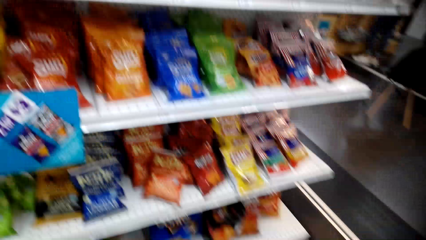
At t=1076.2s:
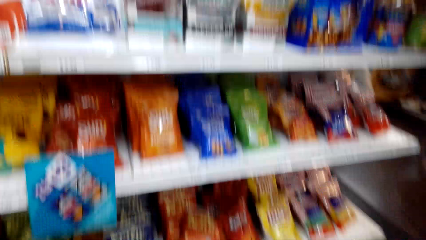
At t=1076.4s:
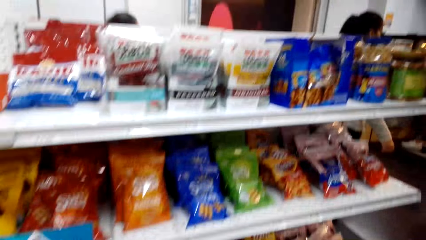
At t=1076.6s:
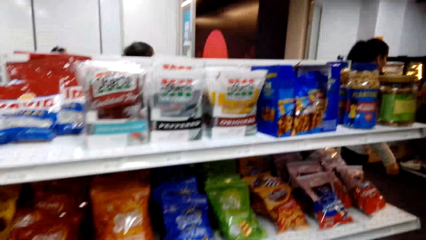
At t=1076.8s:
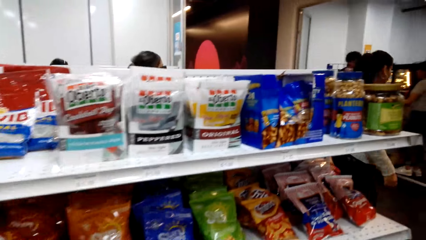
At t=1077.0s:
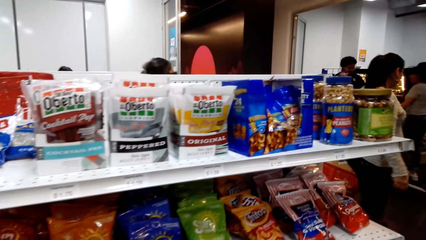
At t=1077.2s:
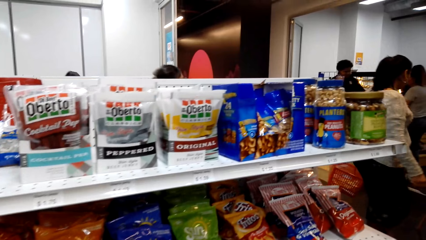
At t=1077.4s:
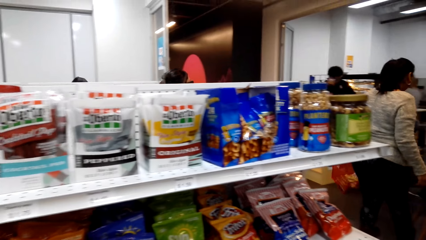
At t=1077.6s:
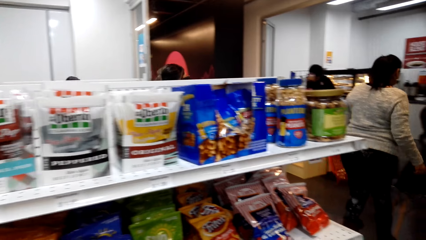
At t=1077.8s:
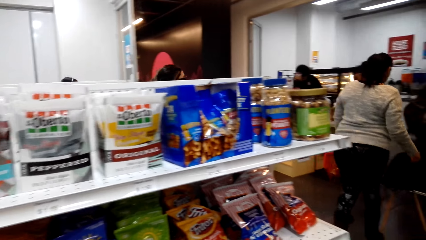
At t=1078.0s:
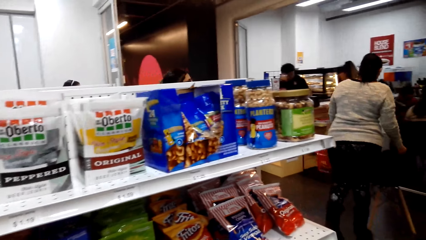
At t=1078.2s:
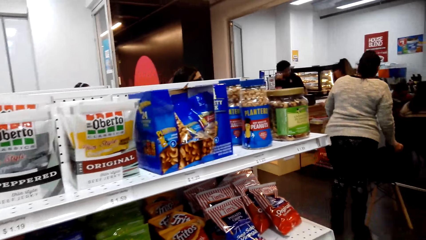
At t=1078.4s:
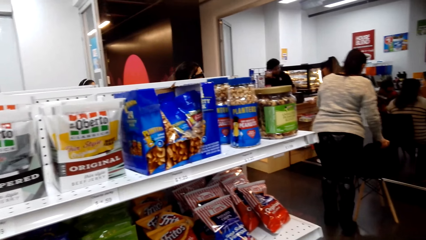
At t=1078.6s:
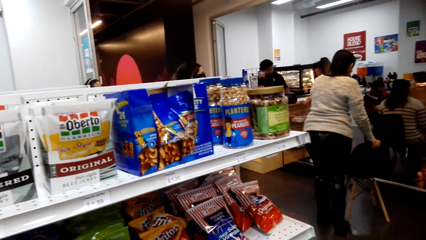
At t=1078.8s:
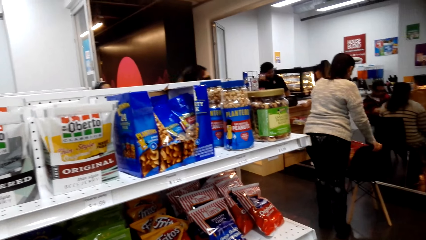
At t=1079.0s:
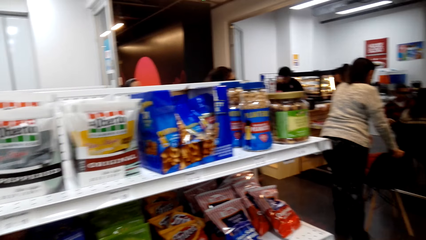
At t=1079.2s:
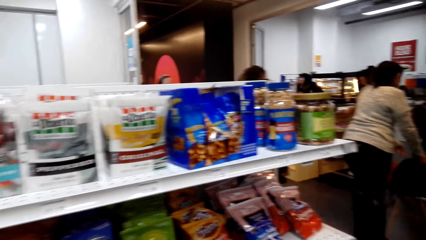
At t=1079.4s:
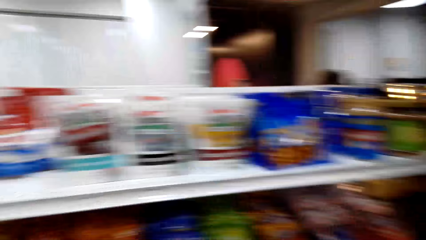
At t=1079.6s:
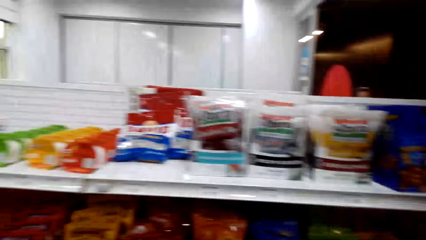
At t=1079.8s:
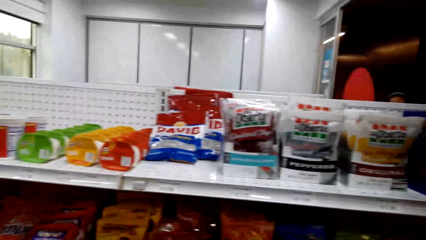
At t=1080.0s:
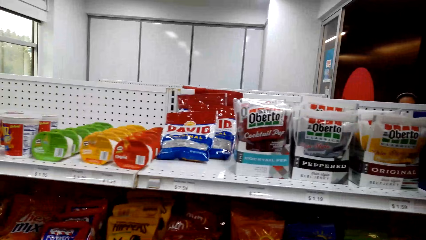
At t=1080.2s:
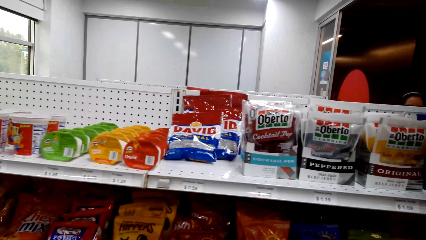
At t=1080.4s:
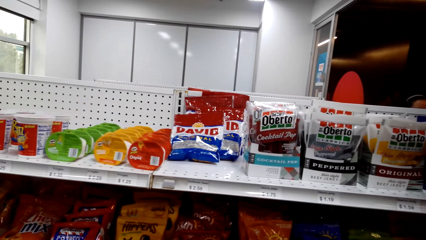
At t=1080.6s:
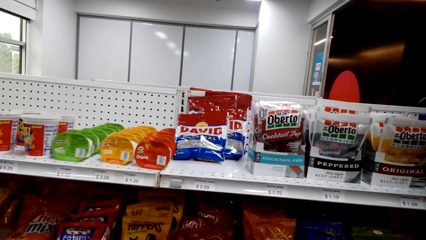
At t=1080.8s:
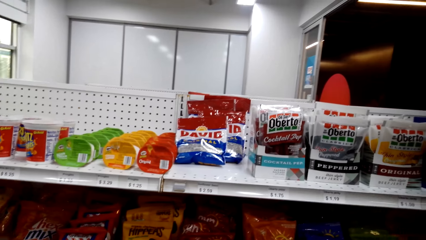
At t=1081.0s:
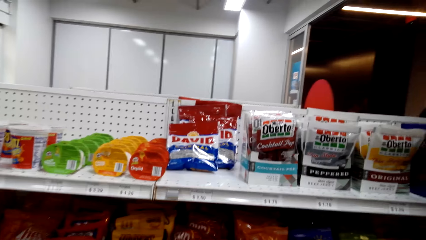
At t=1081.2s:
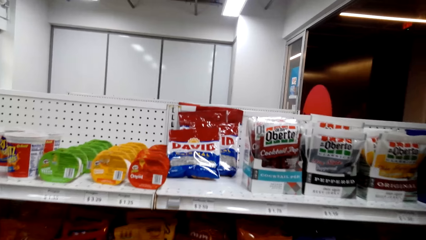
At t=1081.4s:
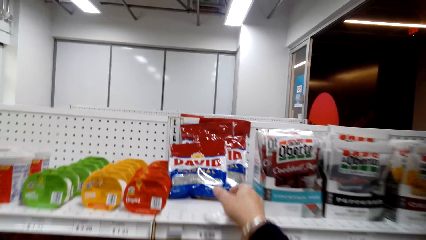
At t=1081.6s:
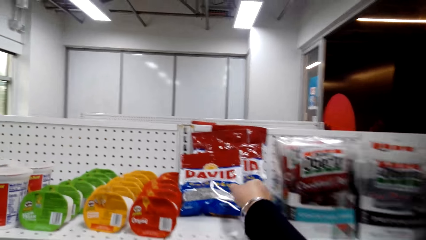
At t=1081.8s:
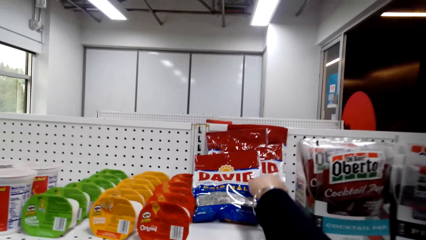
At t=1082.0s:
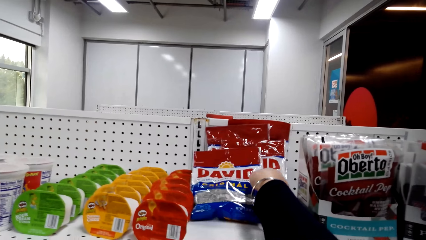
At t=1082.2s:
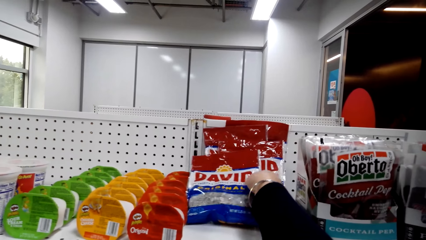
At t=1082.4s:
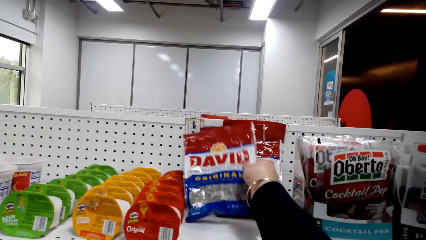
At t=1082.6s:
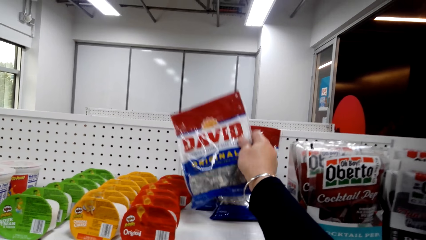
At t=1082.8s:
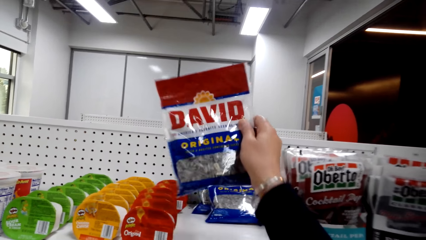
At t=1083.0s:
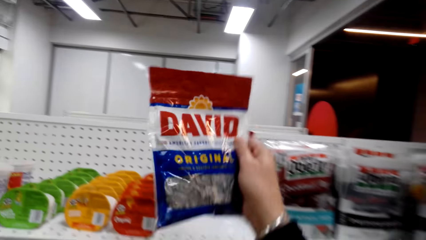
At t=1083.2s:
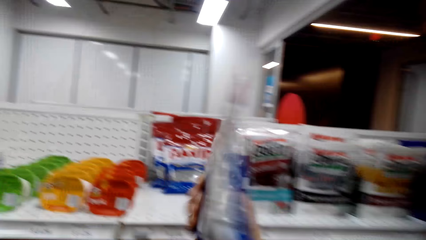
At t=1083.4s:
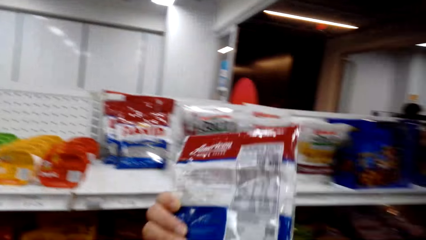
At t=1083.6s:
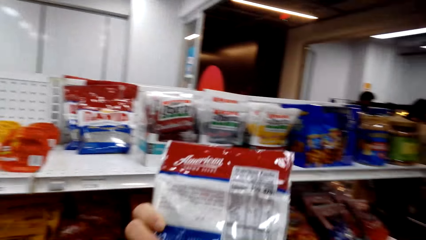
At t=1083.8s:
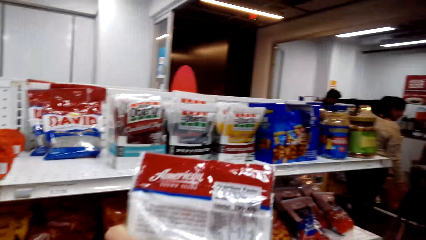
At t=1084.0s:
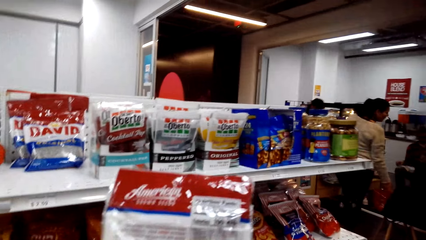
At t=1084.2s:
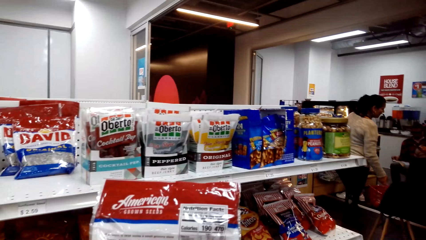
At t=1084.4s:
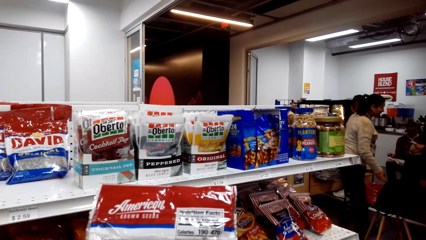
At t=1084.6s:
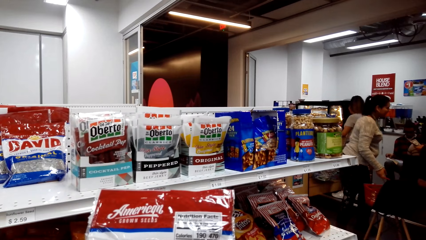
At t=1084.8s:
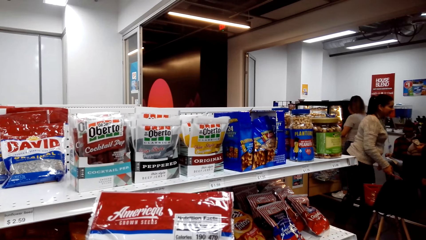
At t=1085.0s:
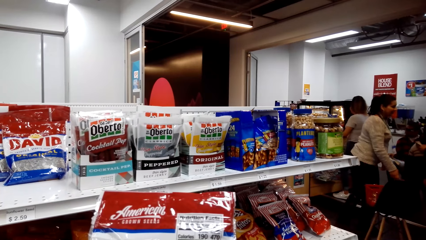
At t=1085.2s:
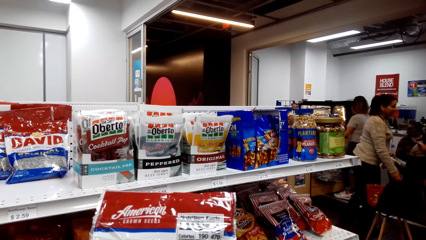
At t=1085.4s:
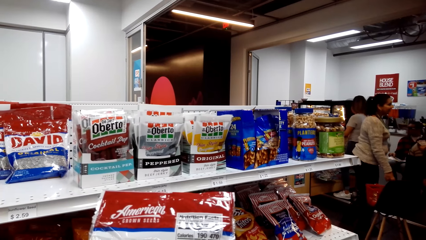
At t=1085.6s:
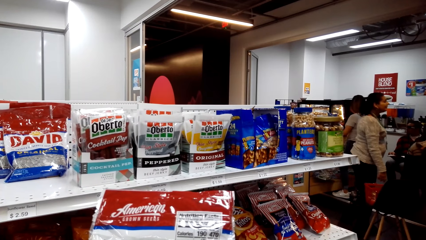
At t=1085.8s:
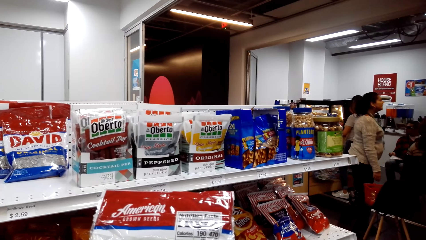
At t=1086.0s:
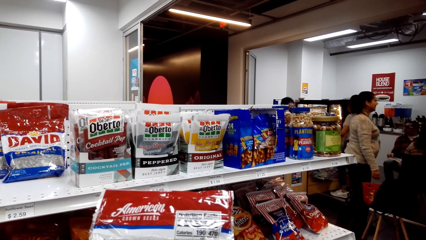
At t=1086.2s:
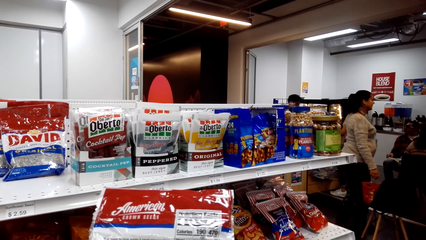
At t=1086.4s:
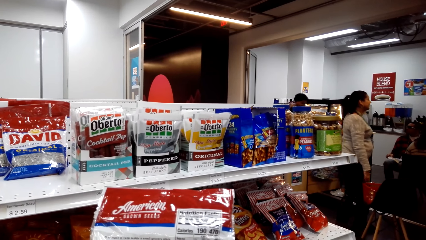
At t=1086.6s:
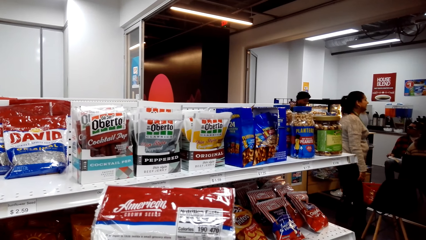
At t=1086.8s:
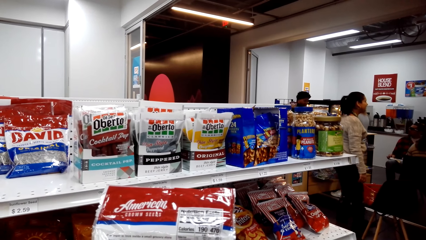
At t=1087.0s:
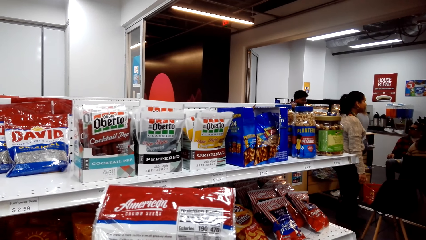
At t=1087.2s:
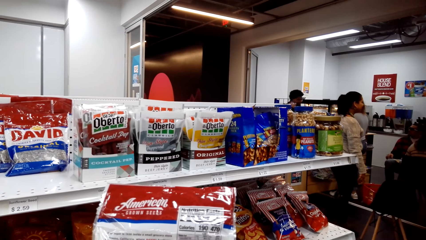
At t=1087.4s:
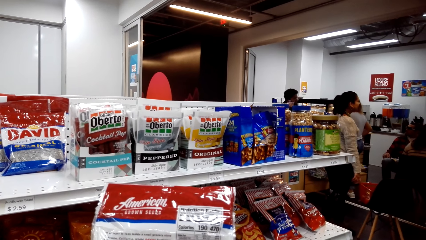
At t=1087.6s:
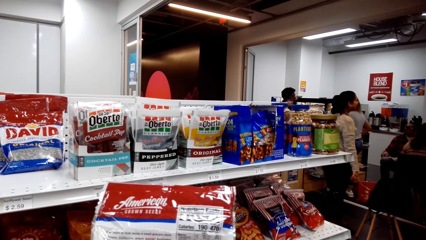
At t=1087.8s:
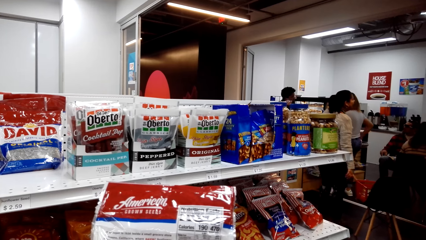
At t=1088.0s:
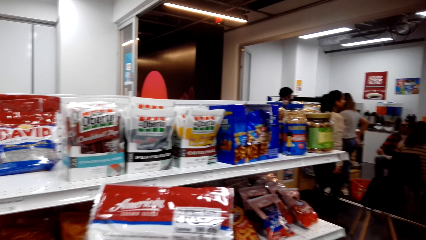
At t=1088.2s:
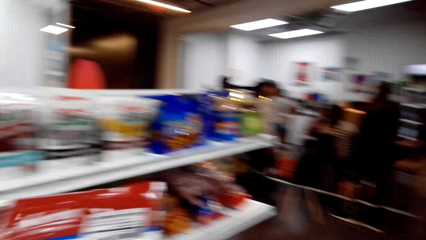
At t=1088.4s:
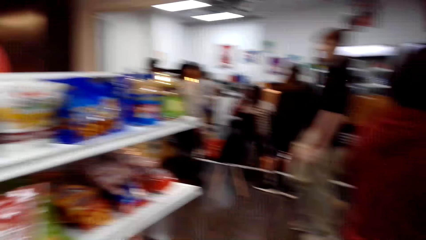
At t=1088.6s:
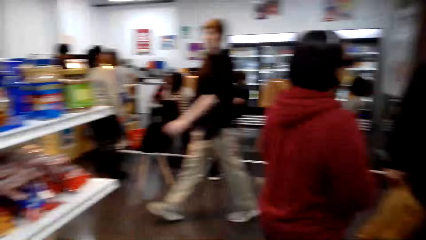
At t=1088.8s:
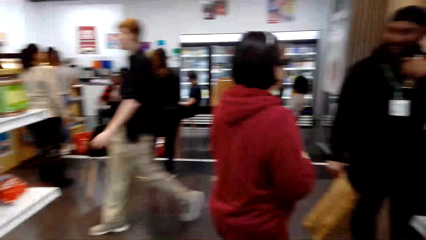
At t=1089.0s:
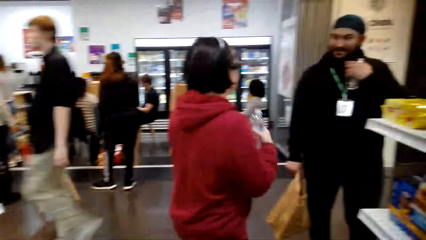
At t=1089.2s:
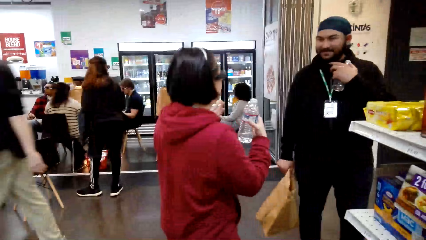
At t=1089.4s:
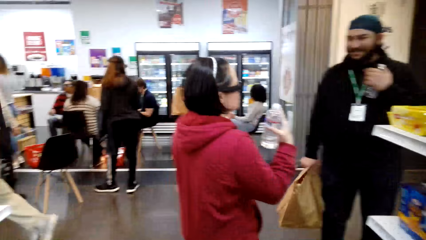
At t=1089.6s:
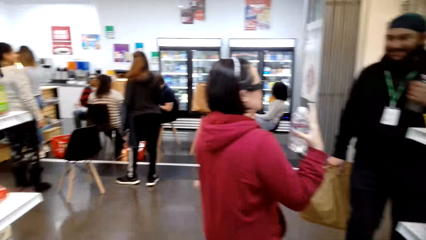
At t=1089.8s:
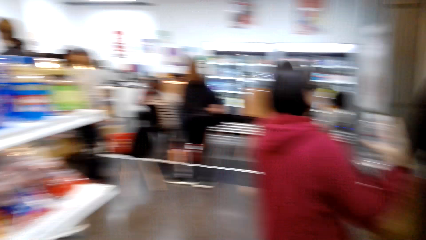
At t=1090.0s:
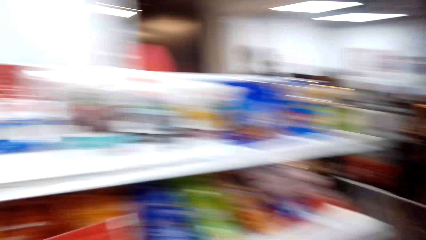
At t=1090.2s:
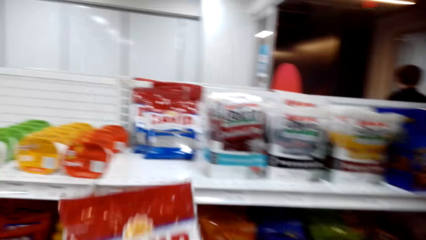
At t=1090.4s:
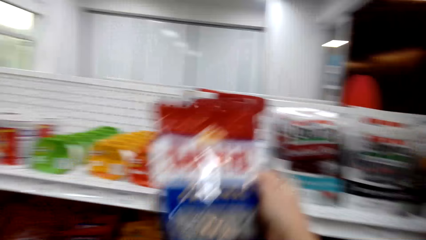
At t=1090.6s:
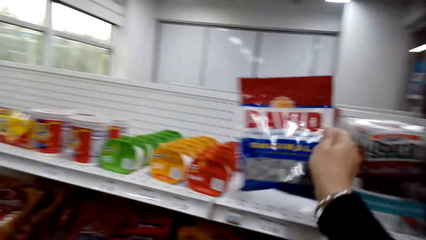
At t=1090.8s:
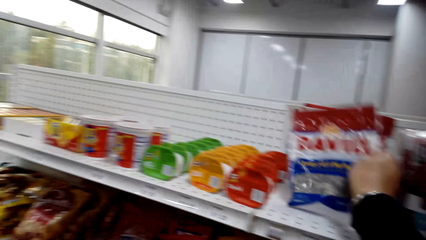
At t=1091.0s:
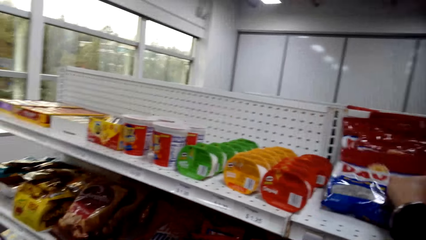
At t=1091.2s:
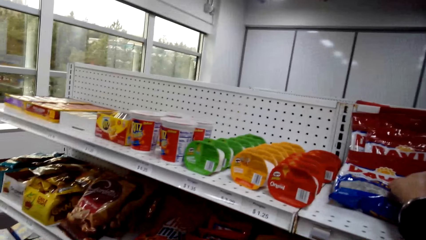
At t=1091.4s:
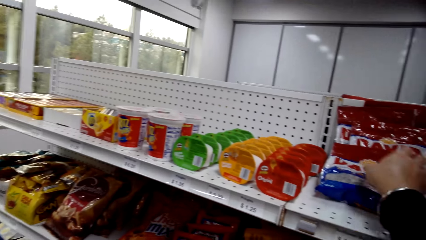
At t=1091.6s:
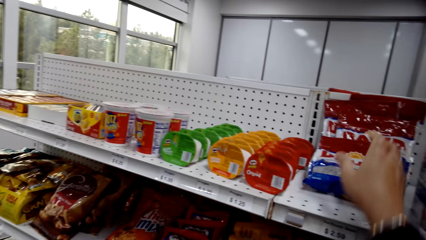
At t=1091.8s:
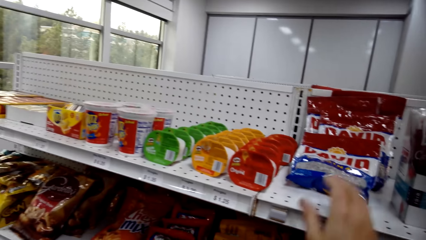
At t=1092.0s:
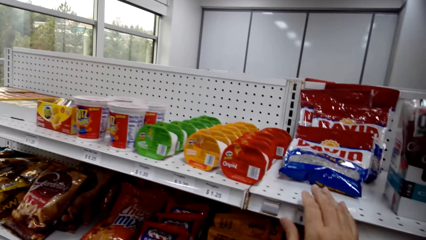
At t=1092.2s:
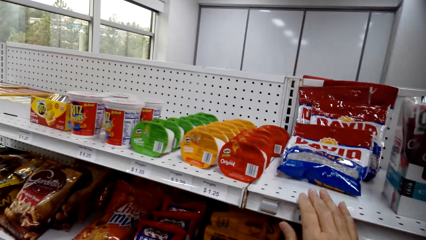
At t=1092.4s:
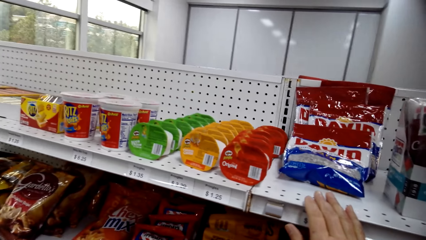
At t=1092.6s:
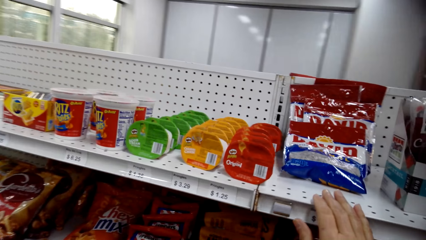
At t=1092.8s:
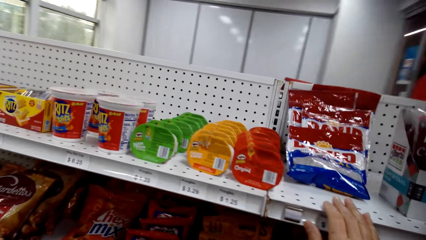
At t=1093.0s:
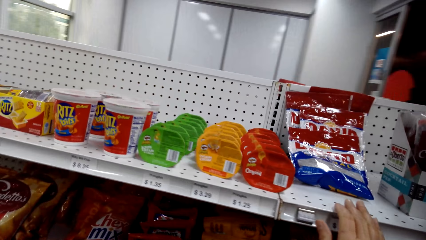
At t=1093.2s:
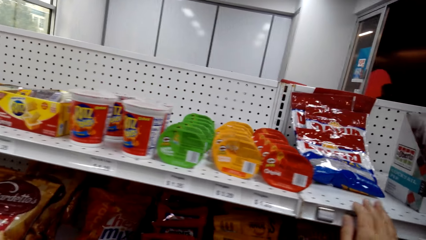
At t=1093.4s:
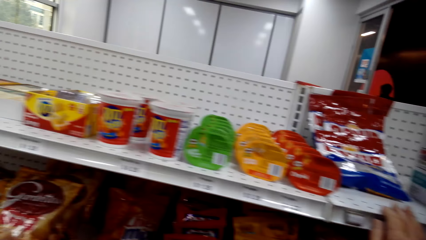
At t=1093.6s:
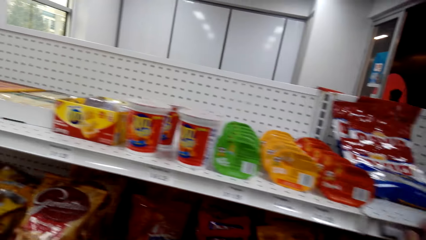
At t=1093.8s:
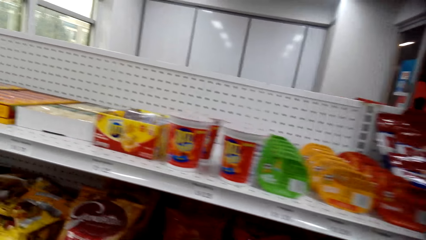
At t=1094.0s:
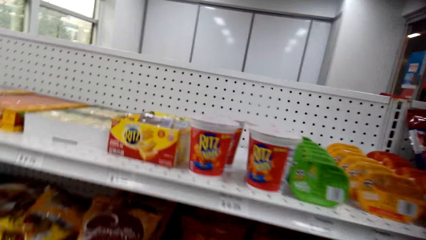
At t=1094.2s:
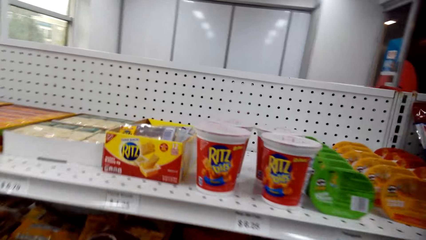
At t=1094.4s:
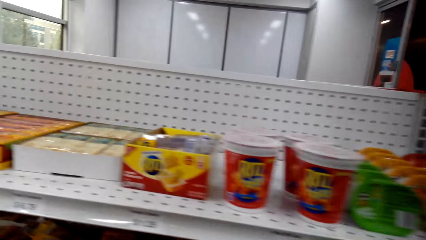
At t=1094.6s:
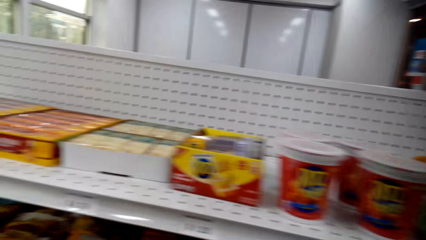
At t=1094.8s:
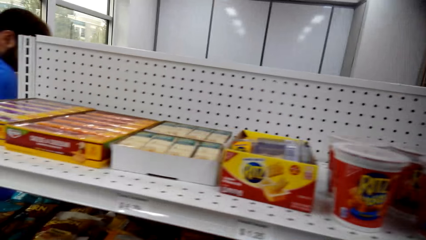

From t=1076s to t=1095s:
The camera wearer looks around the shelves. They pick up a packet of sunflower seeds on the shelf, look at the packet of sunflower seeds, and look around. They put the packet of sunflower seeds on the shelf and touch the shelf.
